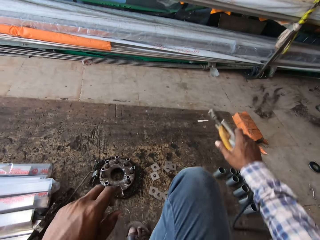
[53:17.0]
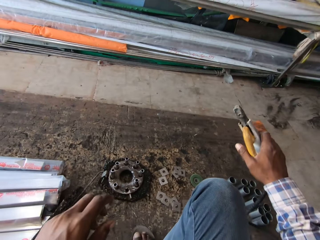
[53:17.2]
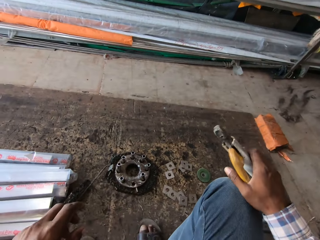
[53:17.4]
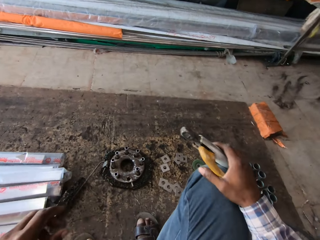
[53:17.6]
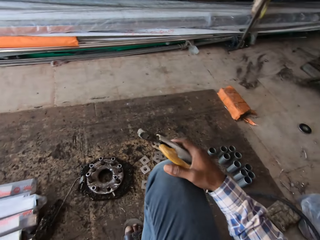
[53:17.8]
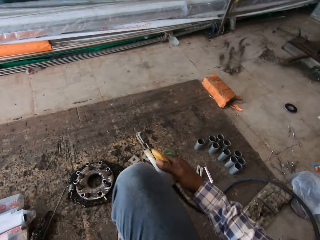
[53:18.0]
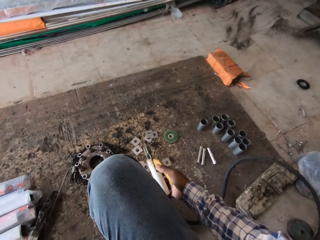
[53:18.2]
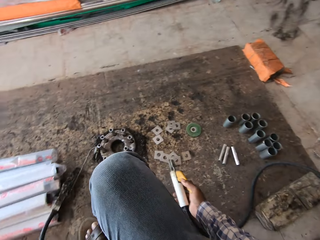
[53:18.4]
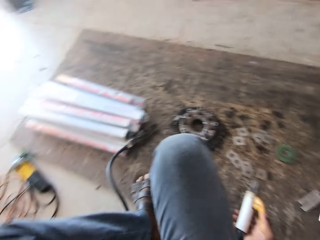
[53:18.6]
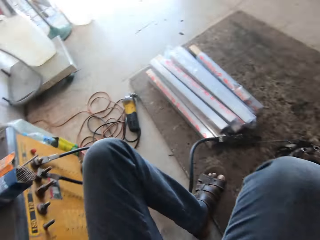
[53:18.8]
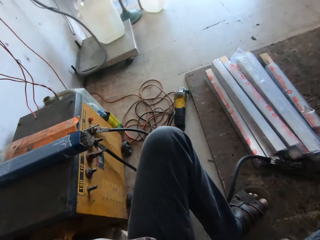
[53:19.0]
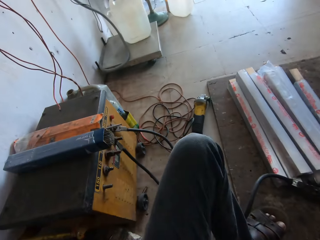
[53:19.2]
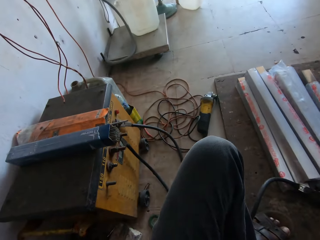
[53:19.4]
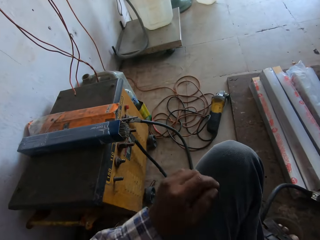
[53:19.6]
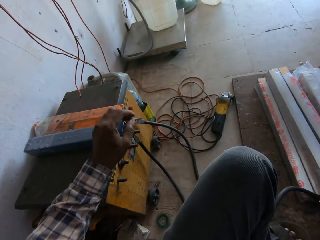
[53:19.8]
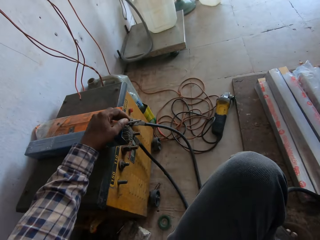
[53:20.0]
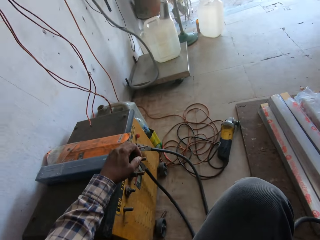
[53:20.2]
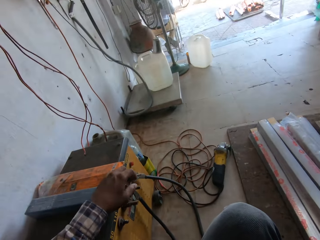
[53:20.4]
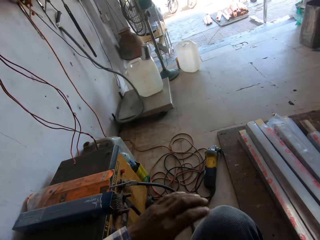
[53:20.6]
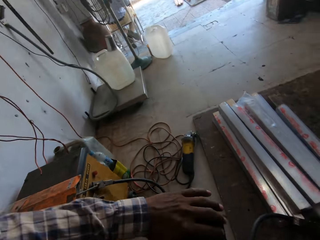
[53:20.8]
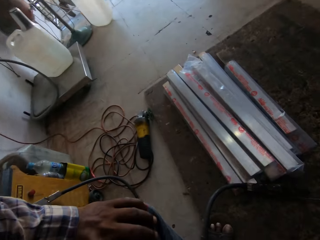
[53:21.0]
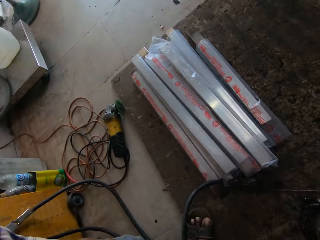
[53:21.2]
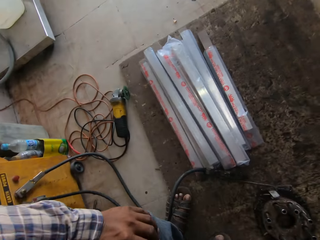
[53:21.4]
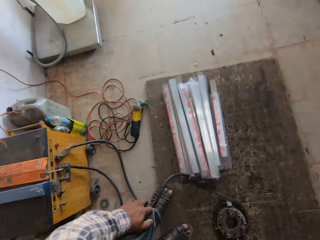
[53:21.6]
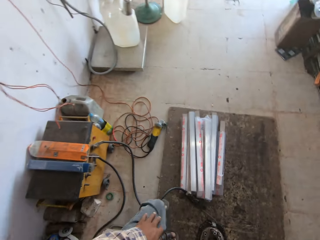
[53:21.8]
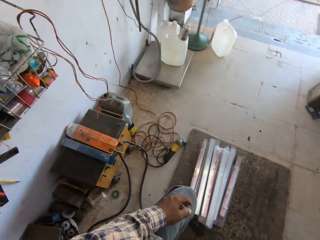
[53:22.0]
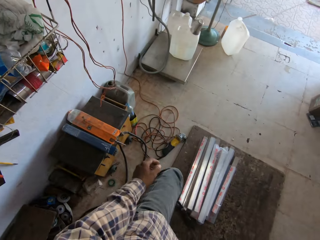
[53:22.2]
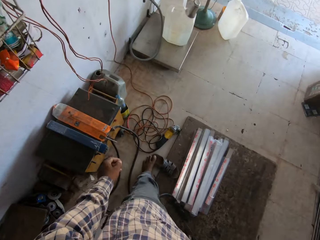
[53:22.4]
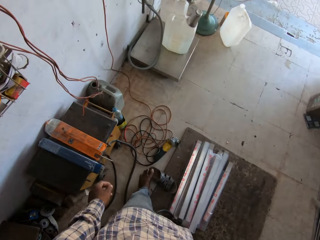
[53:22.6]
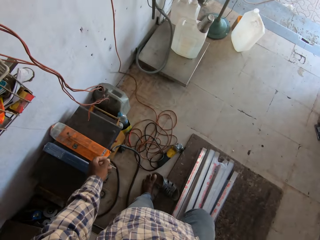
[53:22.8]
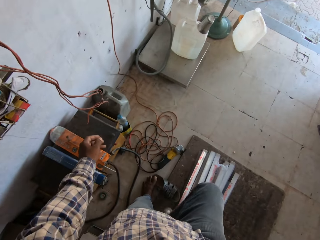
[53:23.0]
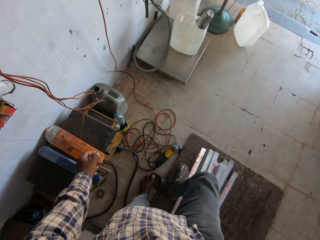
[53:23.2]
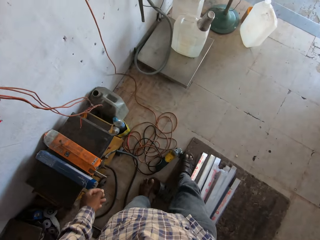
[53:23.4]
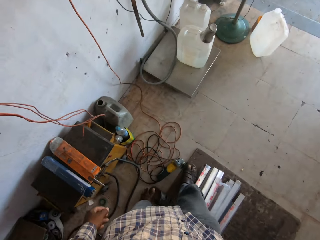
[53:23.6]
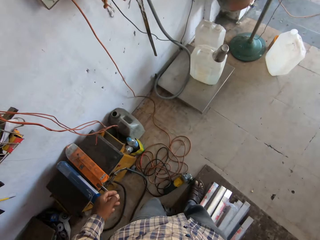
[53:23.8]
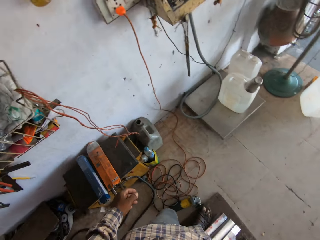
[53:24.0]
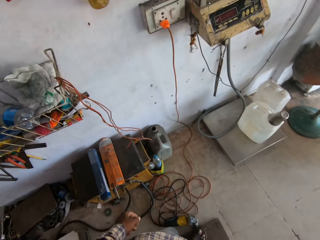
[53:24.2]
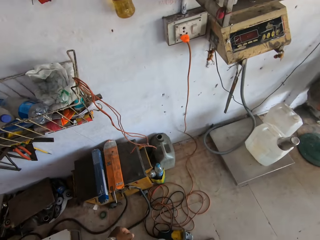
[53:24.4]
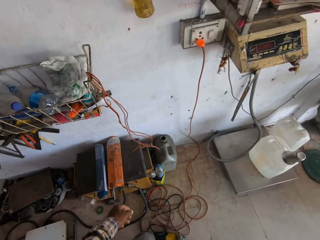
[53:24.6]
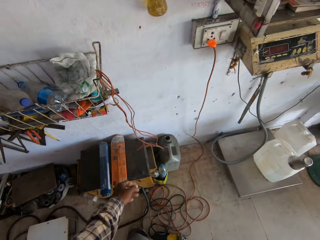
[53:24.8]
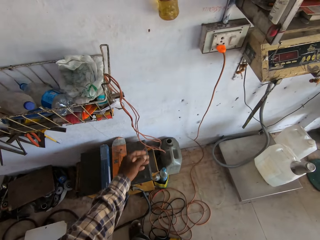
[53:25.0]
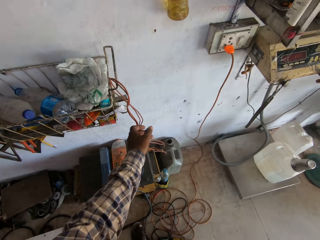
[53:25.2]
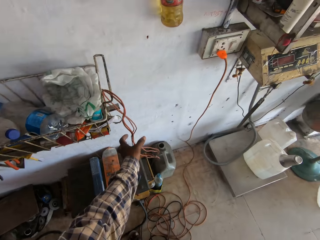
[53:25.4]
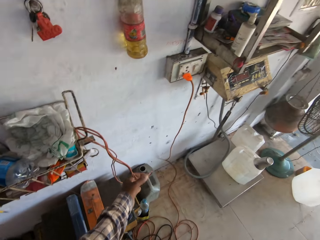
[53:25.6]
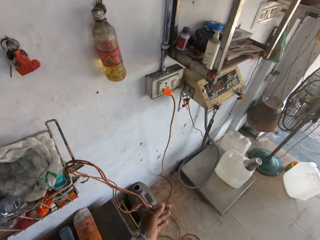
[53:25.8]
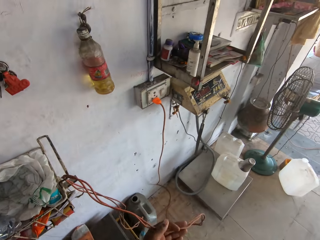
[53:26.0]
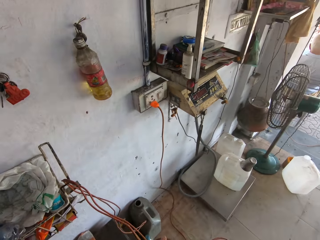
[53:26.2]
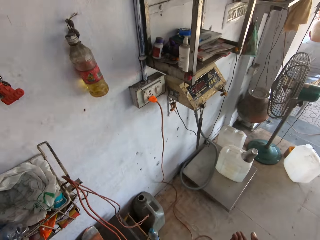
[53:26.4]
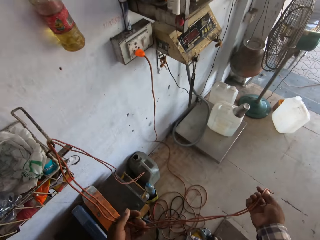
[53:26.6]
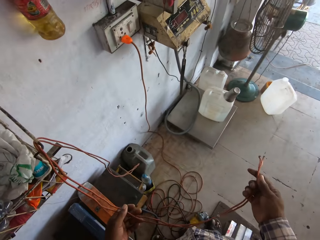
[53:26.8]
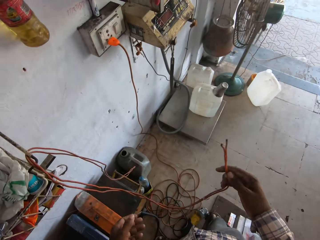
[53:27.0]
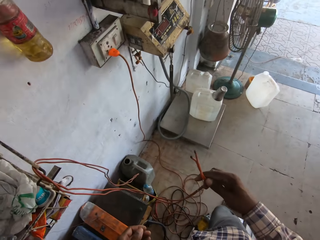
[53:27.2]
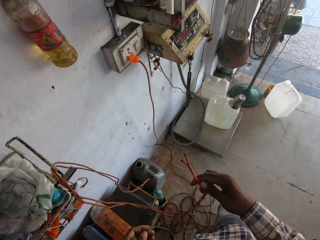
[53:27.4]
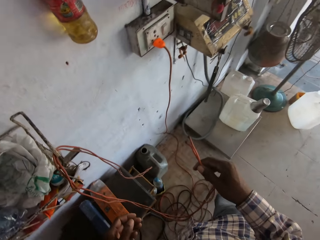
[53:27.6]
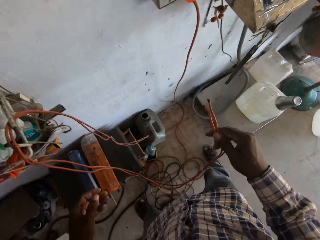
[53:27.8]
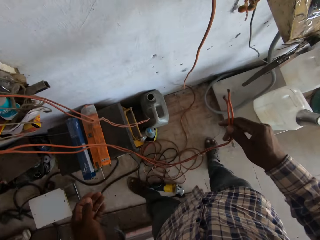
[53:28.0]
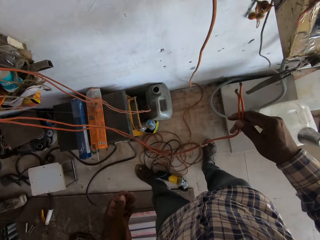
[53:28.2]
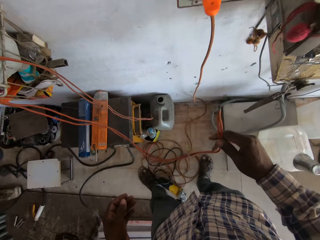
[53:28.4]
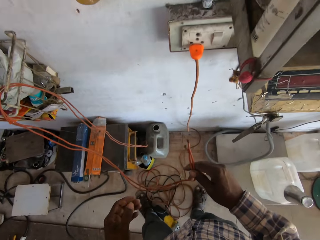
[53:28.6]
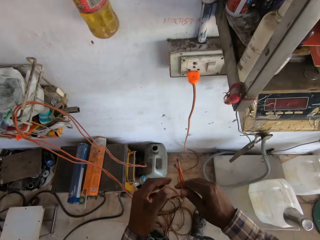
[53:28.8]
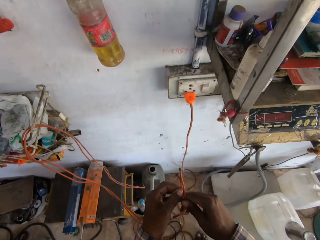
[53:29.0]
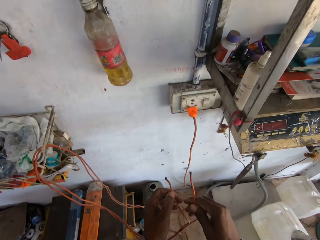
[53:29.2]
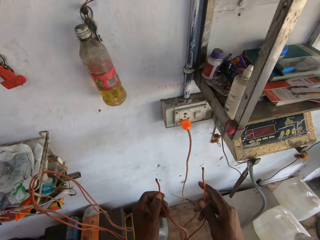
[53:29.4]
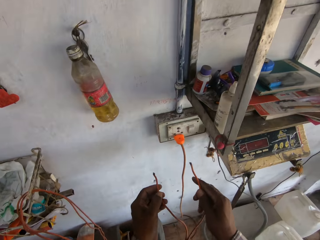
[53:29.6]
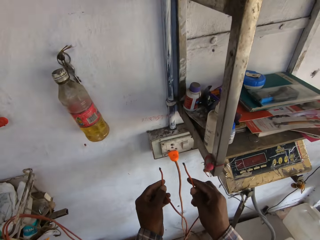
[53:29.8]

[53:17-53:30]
The camera wearer stands up from a stool. They connect two wires to a socket with both hands. They walk. They pick up the cable.

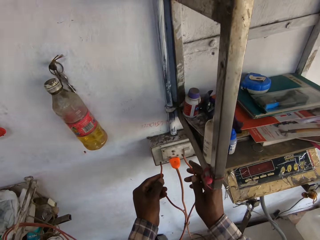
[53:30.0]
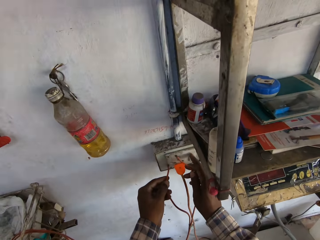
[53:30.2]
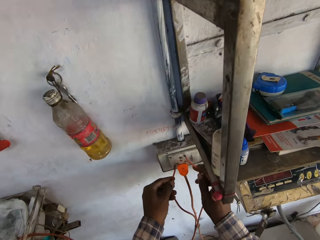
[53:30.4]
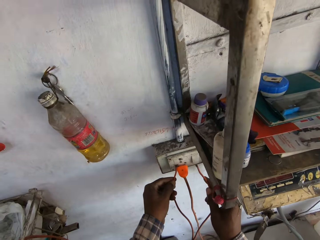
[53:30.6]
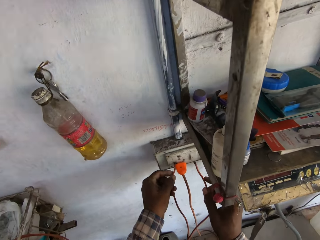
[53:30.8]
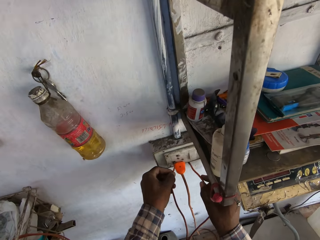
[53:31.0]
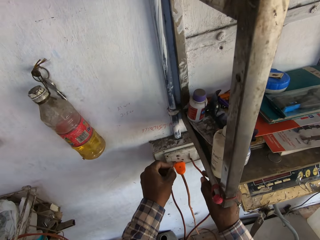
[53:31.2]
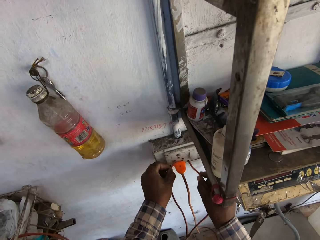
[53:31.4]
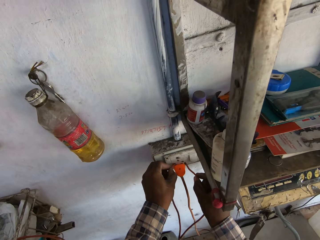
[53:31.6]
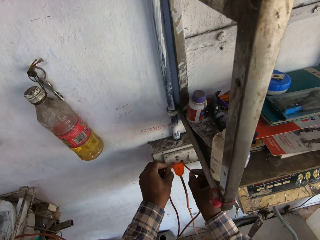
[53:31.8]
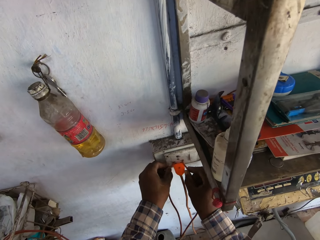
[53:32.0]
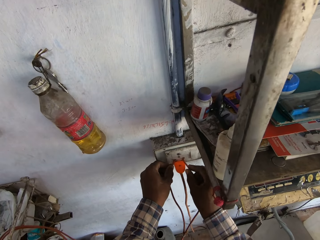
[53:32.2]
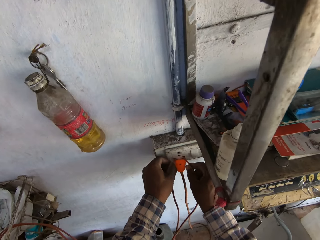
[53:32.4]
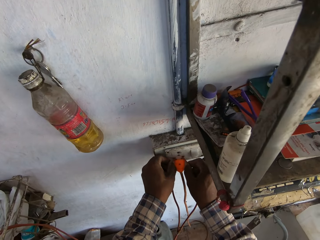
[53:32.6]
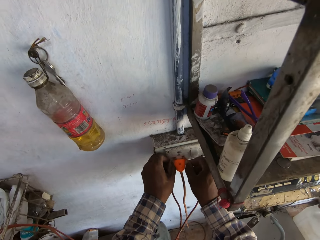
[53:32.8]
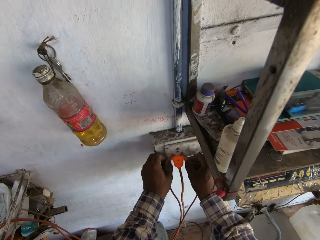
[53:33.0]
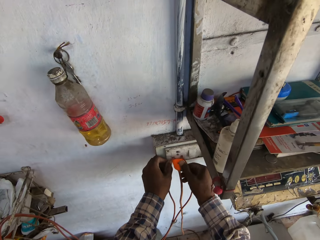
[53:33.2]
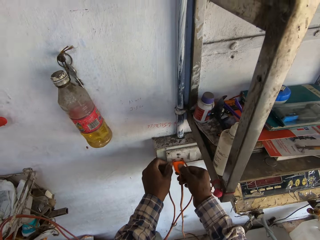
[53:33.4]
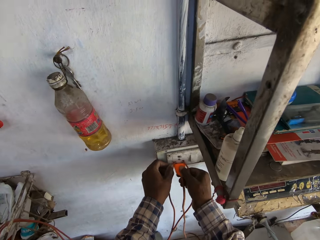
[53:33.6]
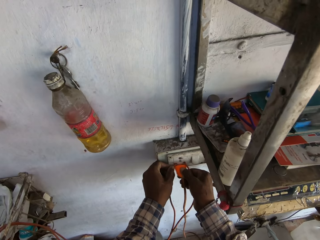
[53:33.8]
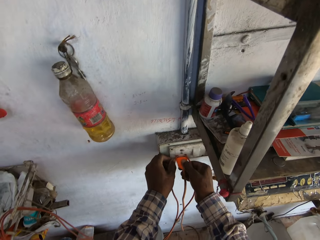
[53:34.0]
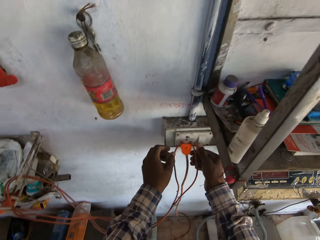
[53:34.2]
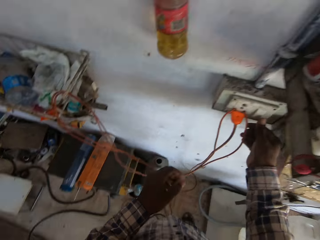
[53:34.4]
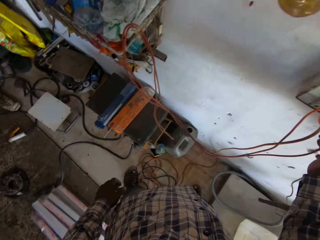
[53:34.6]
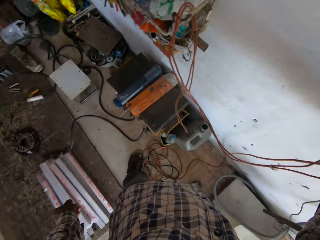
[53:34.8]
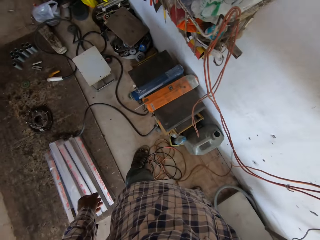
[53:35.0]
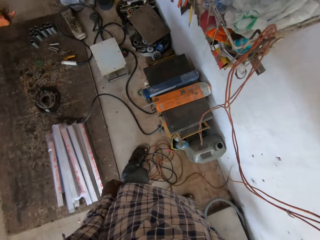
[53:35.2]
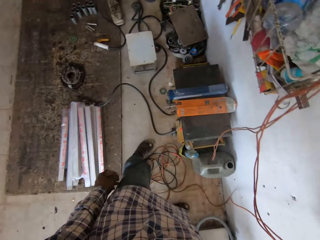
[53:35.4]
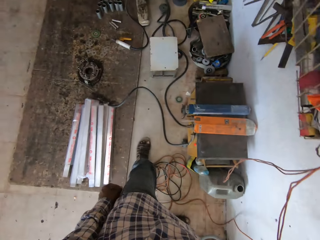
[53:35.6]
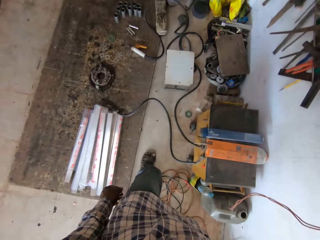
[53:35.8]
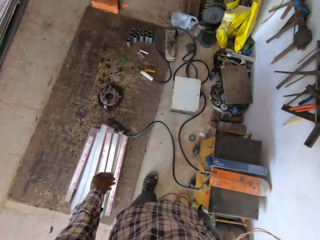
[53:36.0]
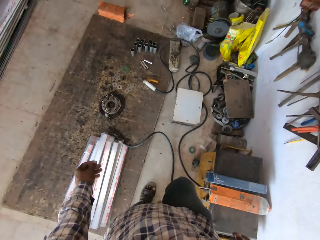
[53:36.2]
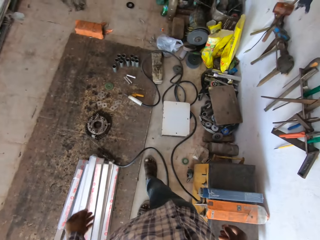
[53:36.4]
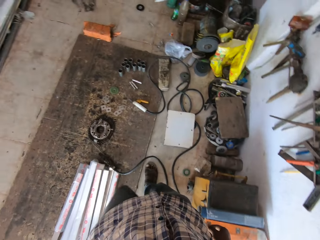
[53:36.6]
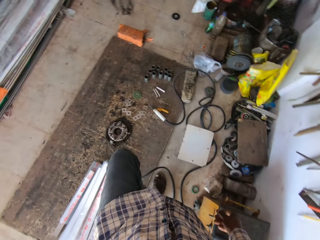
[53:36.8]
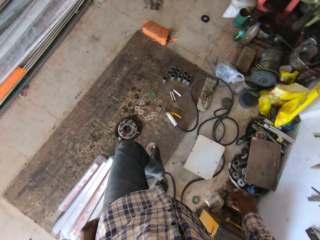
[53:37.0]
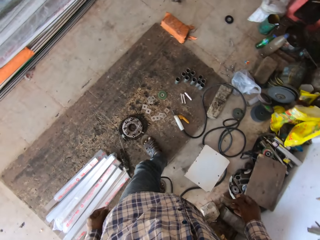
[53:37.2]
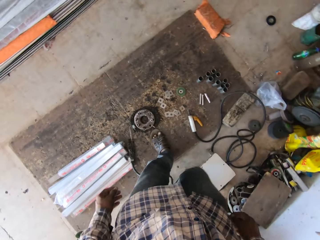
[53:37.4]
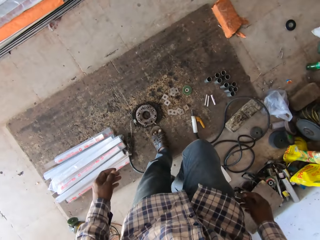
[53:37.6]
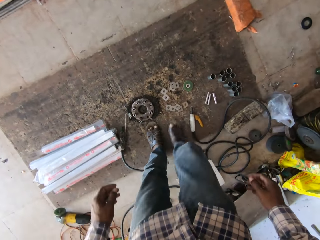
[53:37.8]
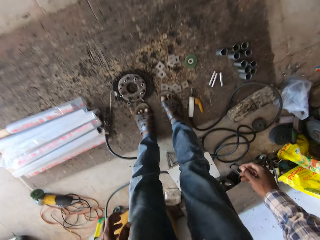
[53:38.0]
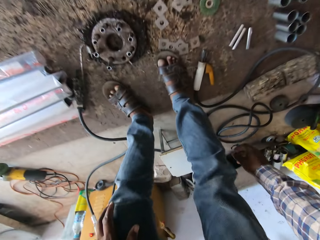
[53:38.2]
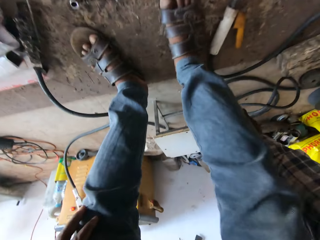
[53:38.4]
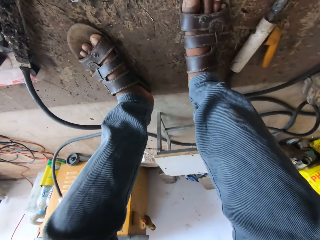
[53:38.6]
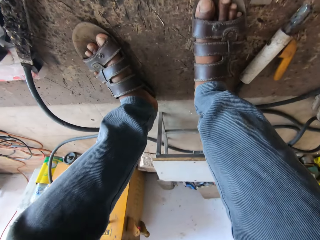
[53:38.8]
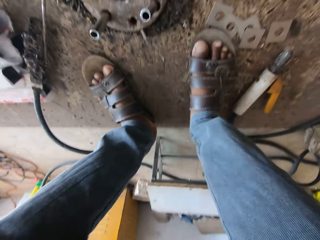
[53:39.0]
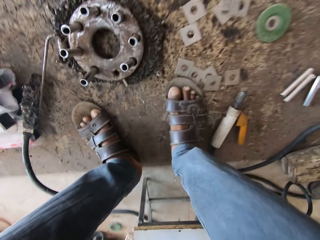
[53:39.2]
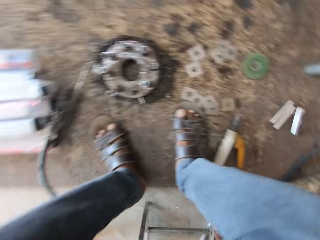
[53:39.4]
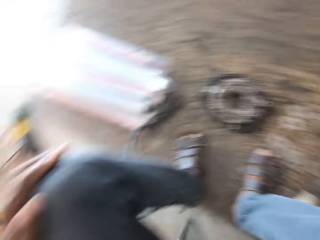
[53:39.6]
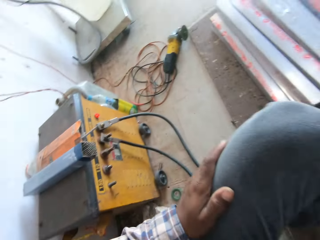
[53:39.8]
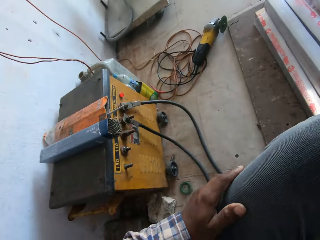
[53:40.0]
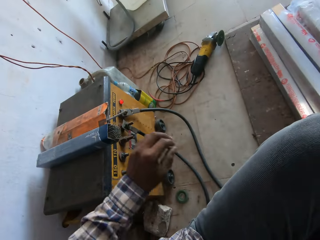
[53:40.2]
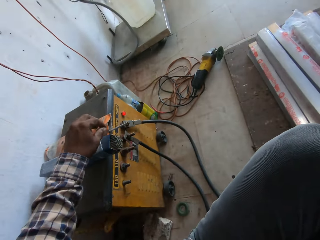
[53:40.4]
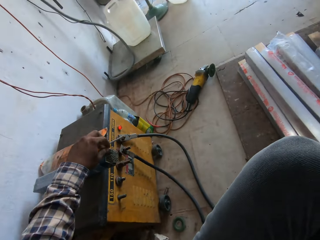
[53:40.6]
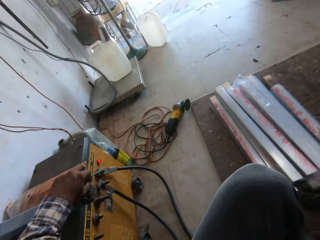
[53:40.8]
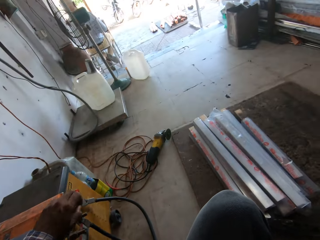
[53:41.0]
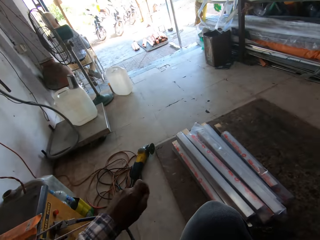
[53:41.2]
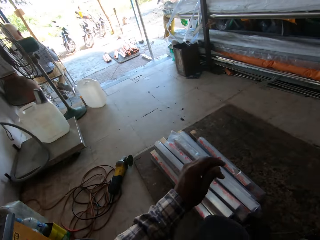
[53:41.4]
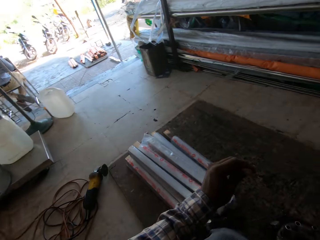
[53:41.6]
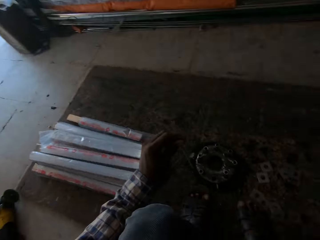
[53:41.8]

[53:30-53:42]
The camera wearer inserts the cable. He sits on the stool. He picks an electrode from the welding machine with his left hand.
